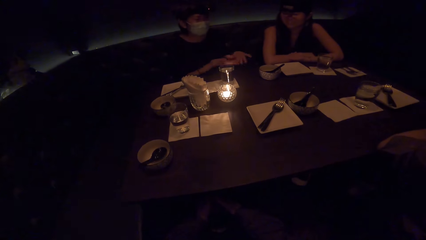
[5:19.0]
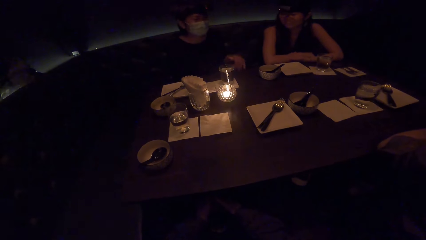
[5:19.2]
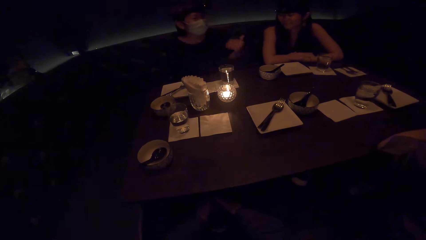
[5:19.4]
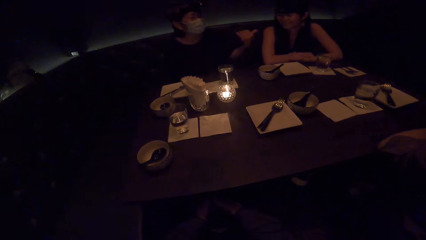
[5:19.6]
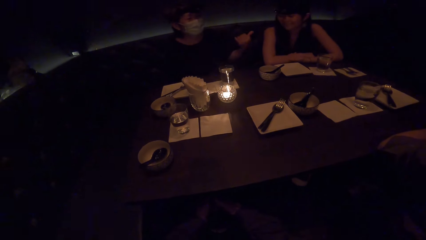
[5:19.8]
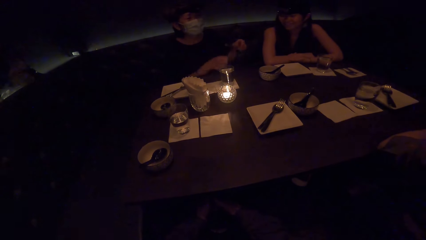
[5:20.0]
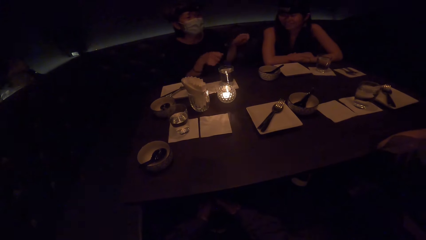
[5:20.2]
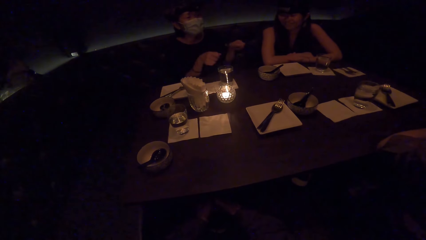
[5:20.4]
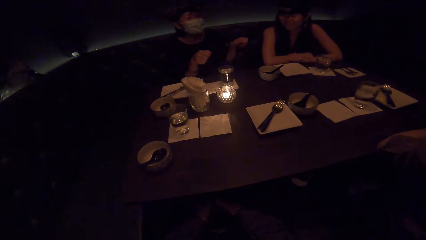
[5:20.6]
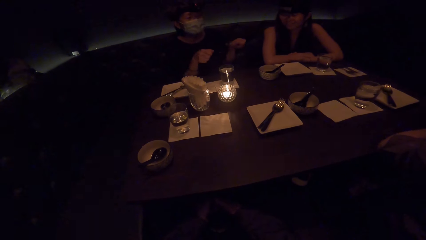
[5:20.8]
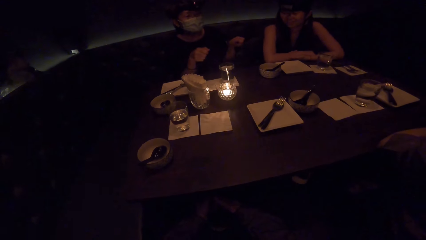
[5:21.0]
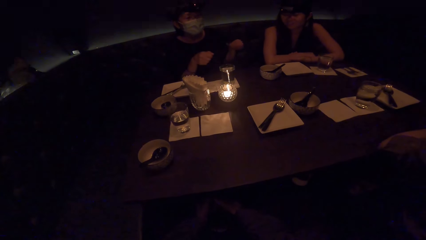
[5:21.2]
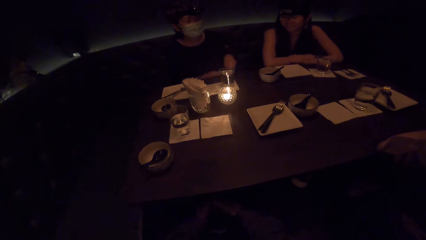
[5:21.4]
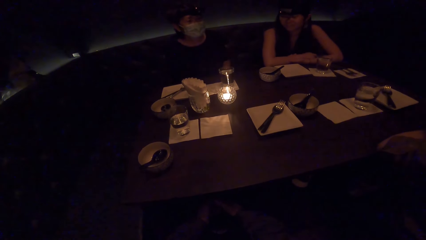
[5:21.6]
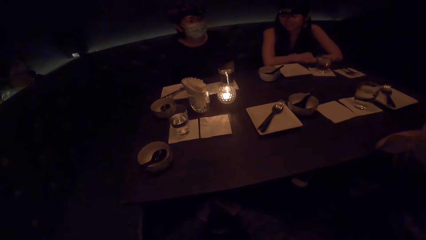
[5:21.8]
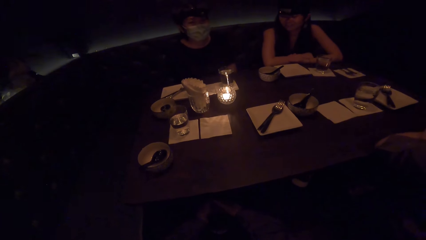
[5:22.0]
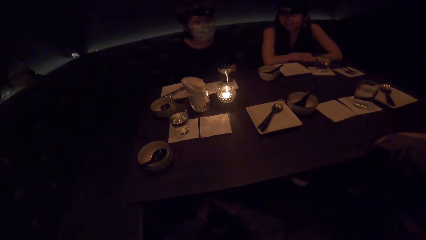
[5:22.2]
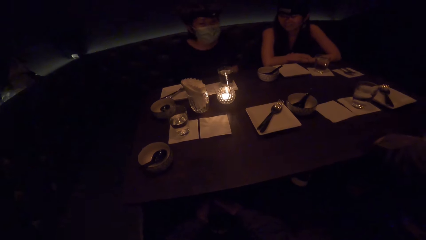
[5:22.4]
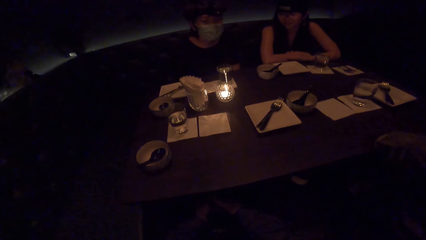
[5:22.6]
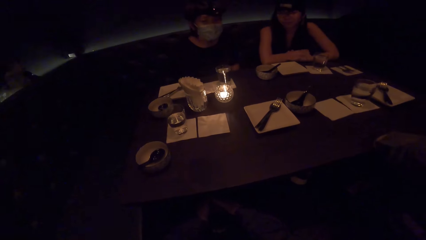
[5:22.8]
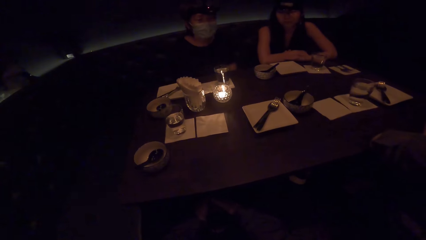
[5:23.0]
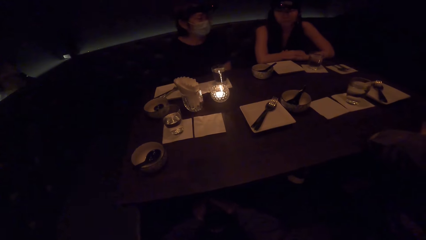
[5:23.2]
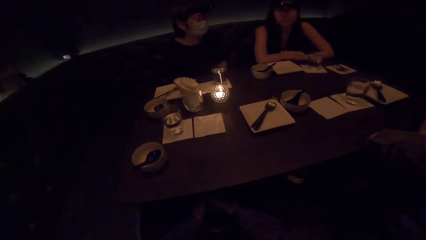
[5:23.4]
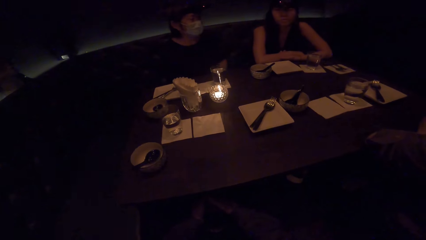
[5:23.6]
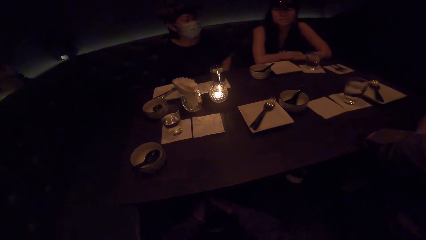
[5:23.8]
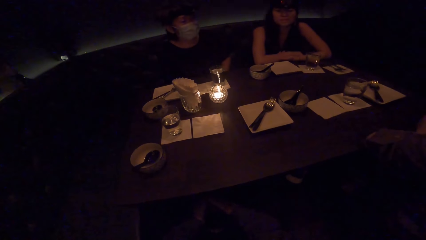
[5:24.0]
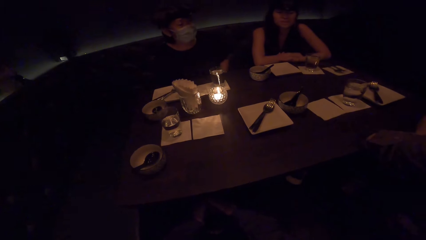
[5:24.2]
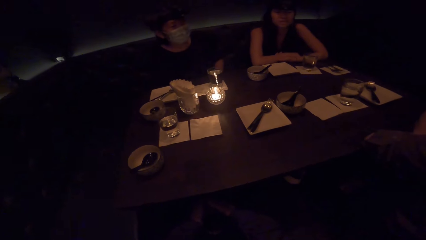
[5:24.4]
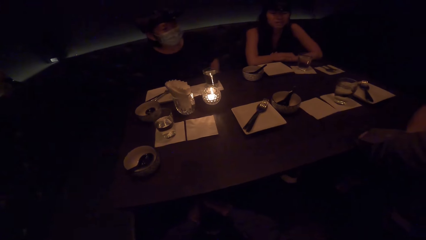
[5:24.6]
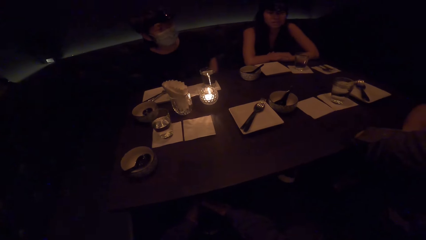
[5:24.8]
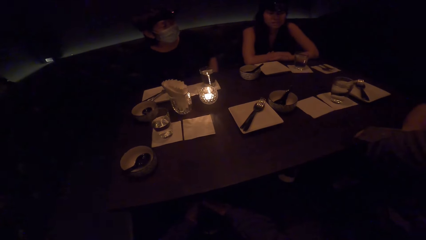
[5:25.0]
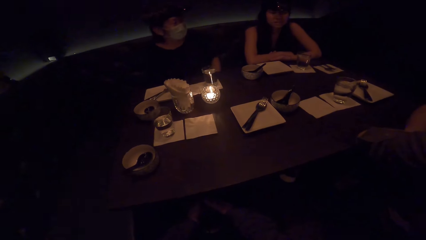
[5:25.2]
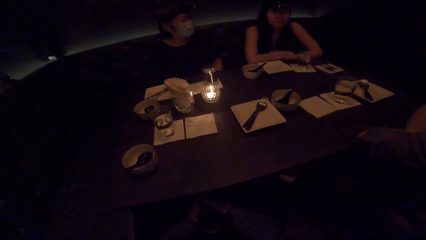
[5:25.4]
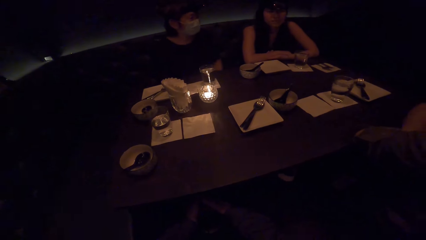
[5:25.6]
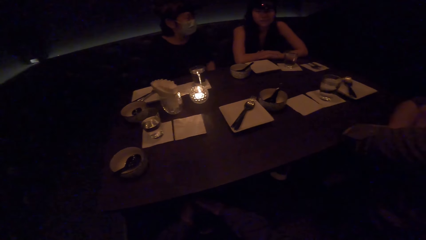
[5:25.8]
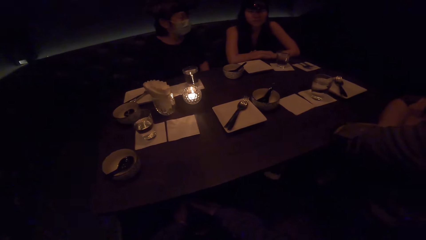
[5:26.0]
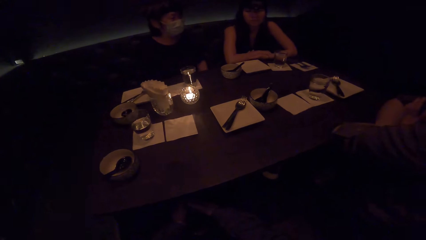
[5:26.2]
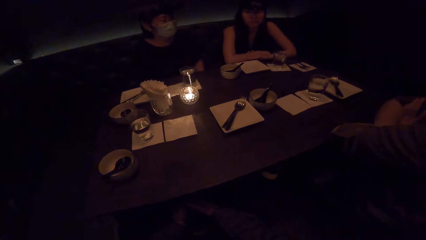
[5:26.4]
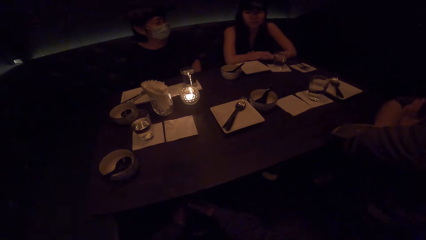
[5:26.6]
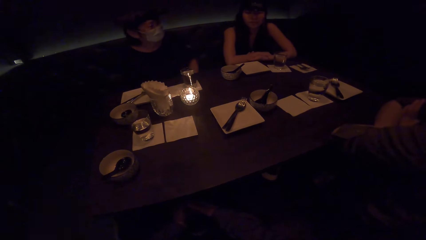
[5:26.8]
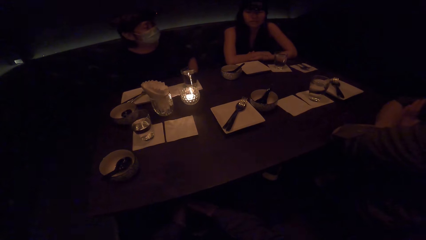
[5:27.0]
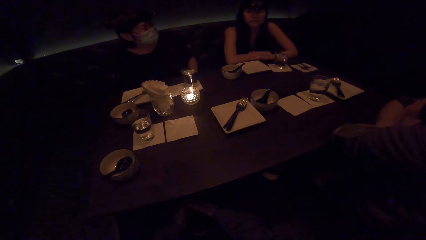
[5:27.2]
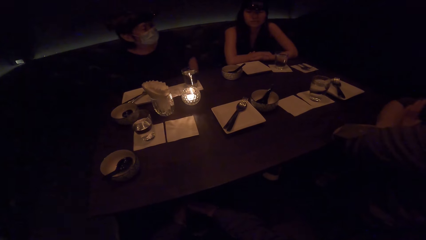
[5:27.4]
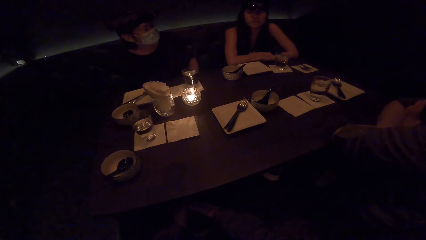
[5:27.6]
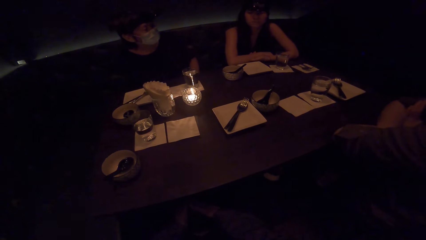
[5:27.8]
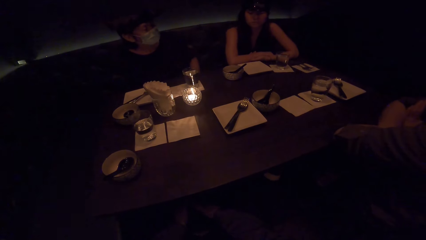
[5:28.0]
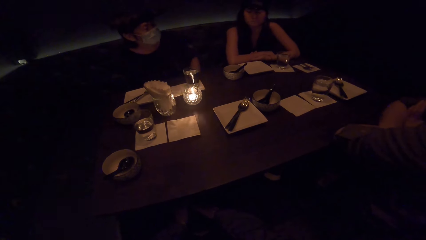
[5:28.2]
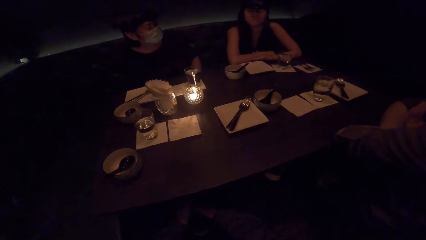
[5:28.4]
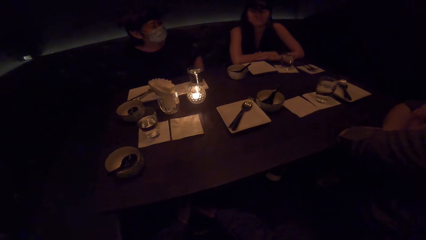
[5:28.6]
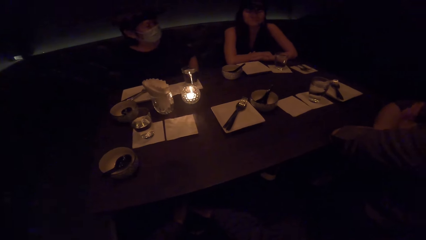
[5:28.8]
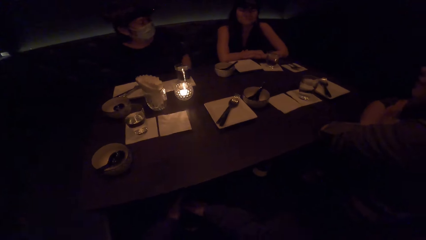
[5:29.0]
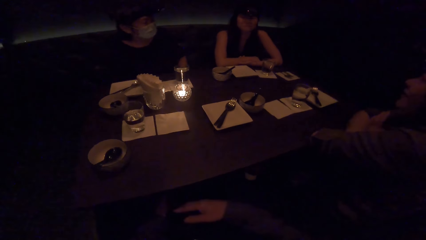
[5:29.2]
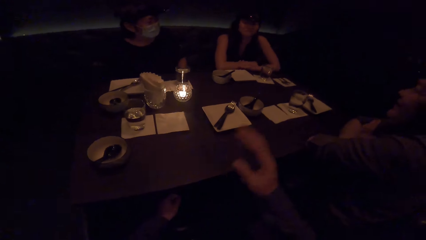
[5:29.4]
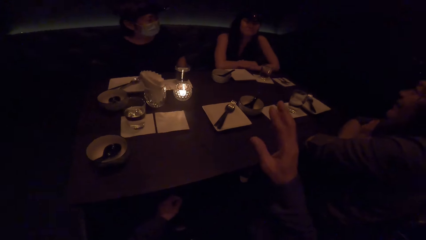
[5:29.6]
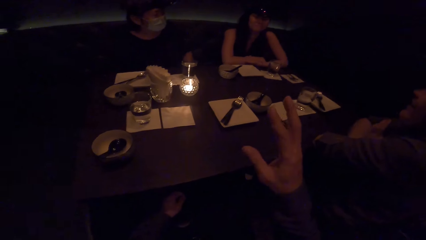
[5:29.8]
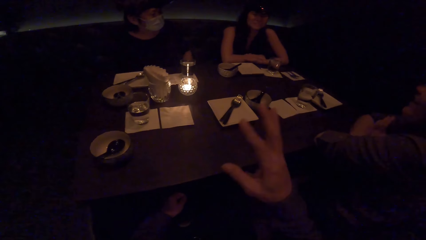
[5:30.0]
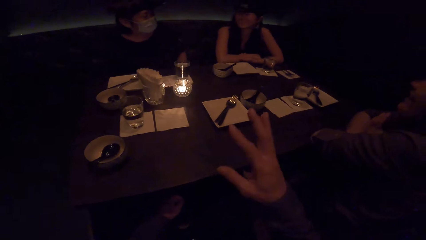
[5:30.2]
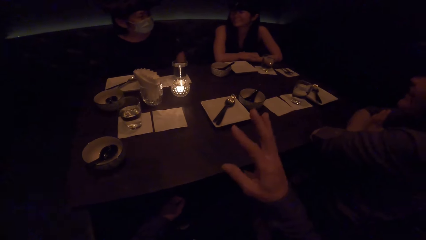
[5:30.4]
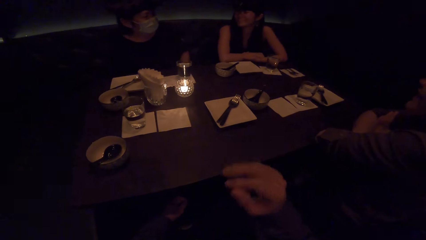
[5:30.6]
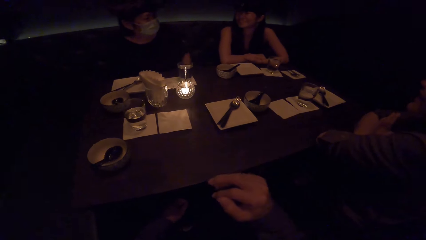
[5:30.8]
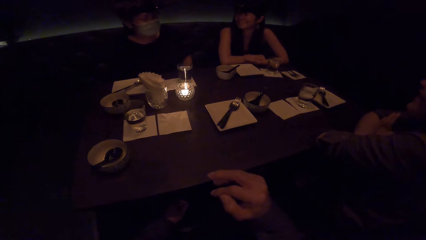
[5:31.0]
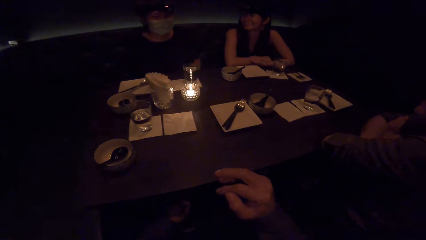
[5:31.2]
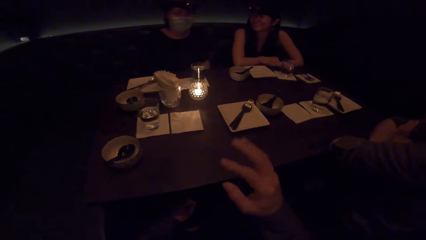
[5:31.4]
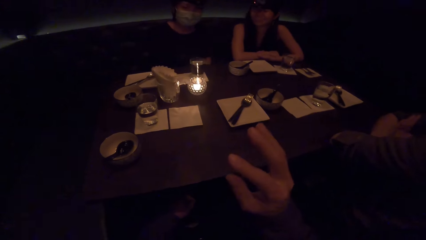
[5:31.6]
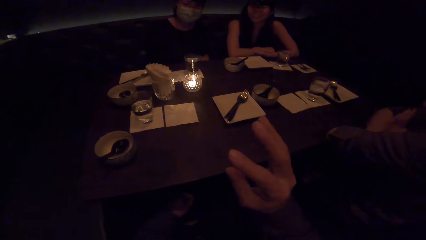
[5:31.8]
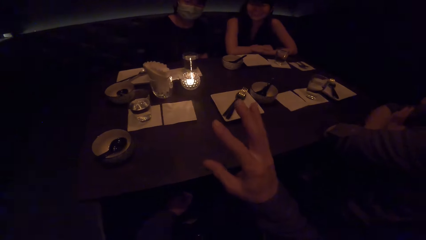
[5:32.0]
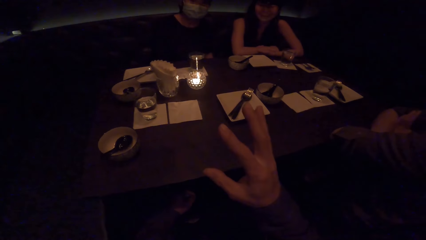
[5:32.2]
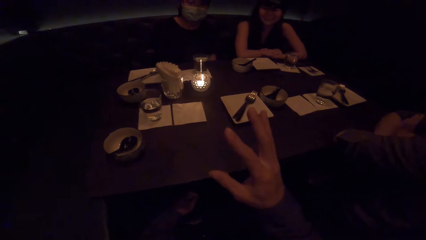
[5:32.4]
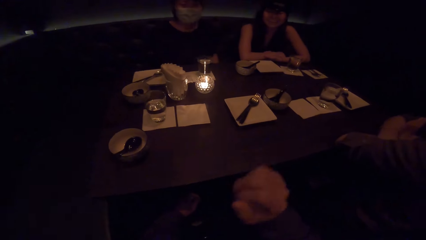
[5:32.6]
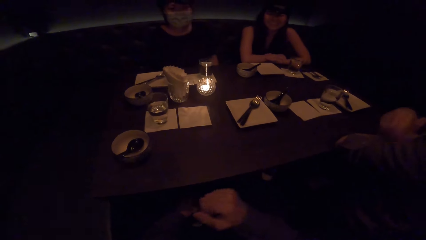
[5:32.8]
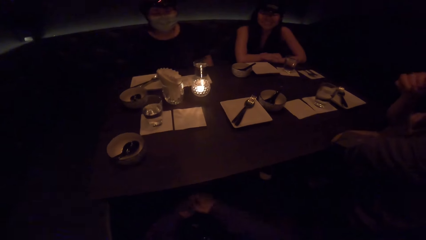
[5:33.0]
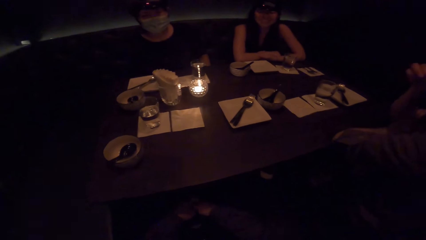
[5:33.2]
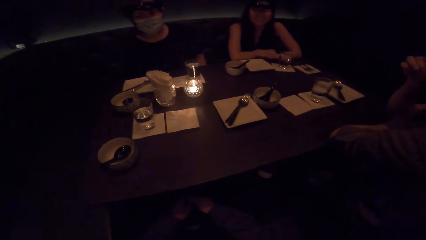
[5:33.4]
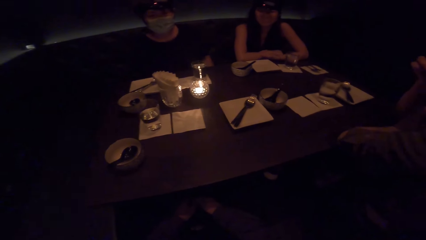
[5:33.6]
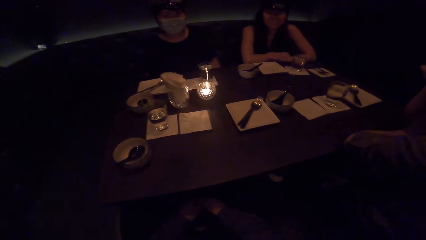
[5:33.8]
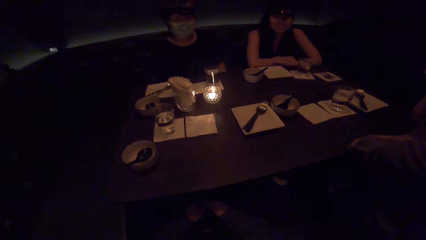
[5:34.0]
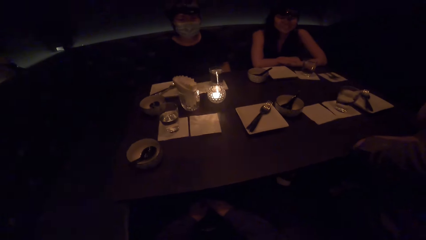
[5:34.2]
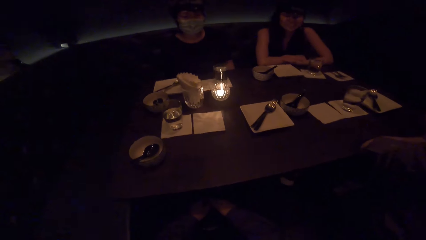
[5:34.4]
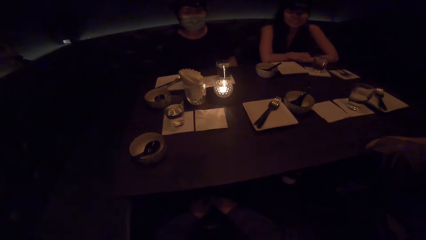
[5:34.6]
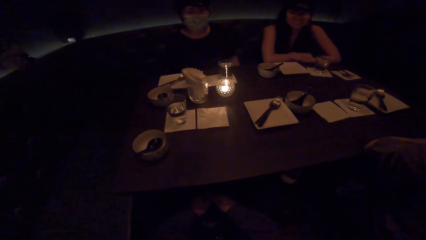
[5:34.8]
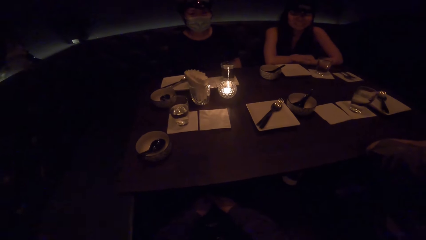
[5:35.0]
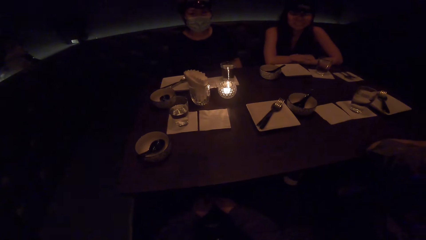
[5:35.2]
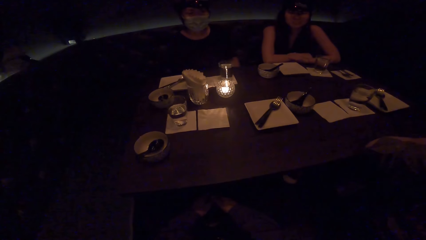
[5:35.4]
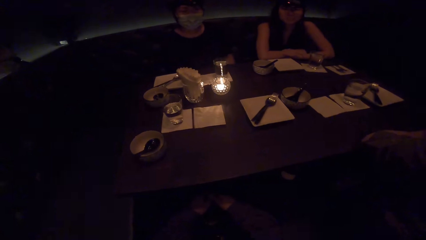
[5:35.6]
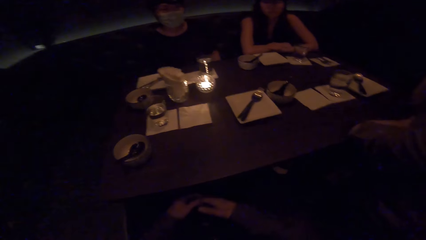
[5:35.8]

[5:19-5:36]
The camera wearer looks at the table. They gesture and converse. They look at the table.
